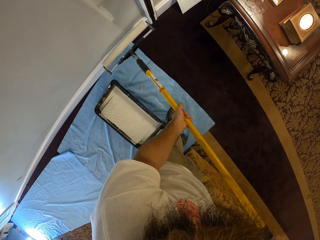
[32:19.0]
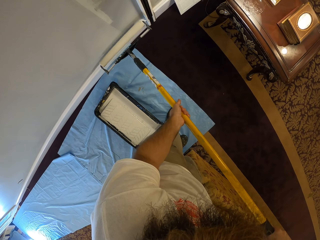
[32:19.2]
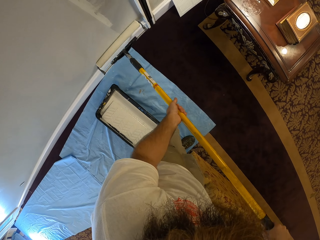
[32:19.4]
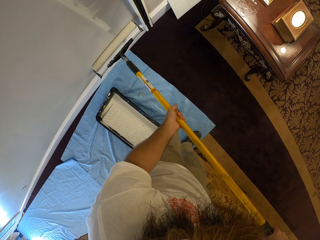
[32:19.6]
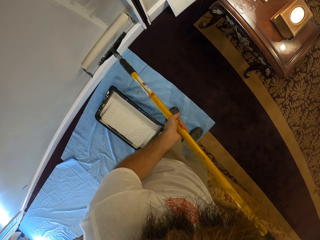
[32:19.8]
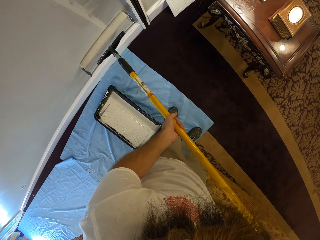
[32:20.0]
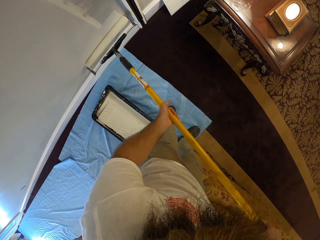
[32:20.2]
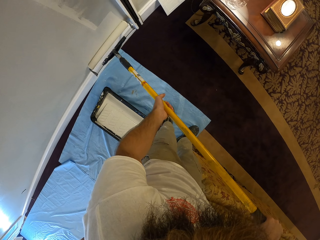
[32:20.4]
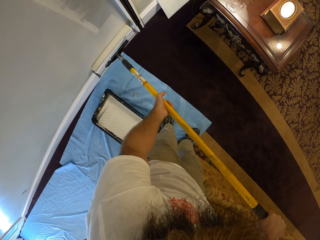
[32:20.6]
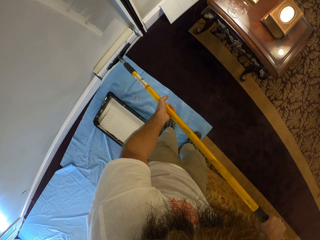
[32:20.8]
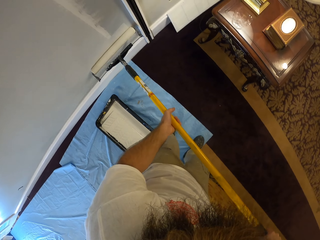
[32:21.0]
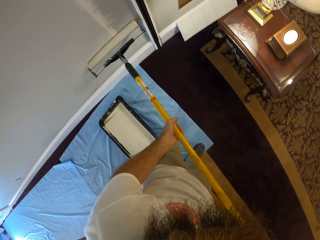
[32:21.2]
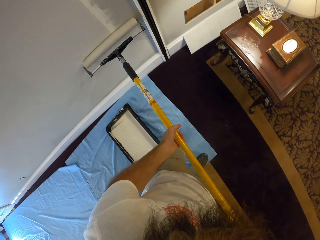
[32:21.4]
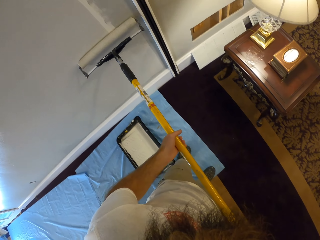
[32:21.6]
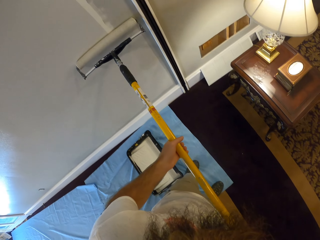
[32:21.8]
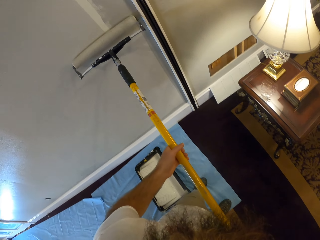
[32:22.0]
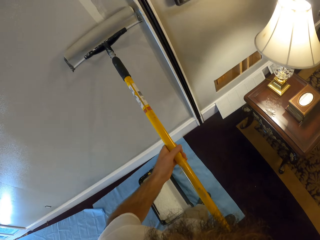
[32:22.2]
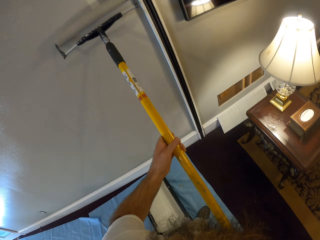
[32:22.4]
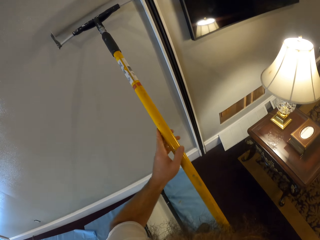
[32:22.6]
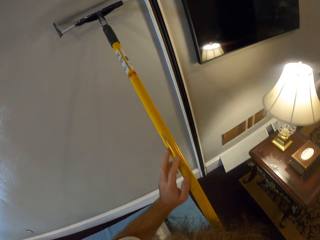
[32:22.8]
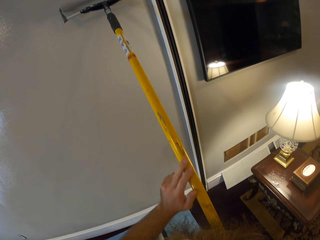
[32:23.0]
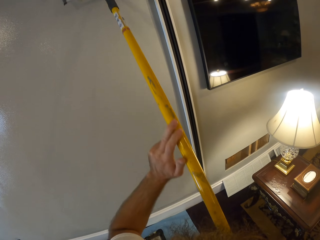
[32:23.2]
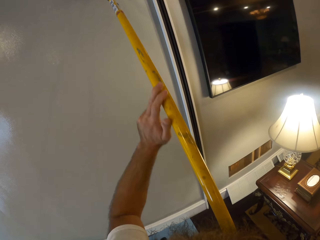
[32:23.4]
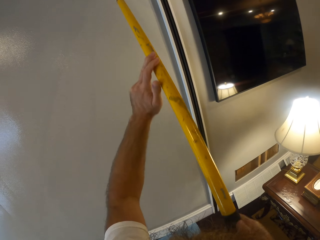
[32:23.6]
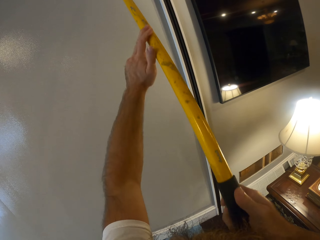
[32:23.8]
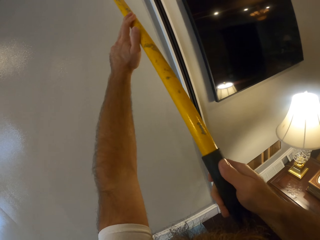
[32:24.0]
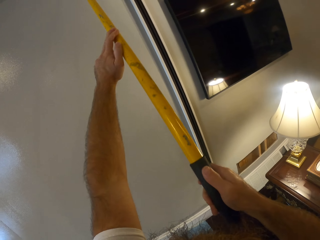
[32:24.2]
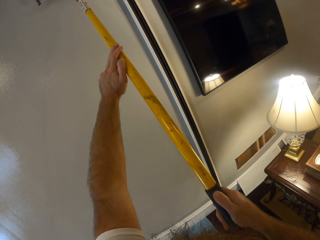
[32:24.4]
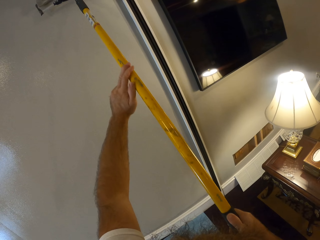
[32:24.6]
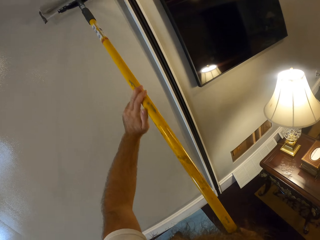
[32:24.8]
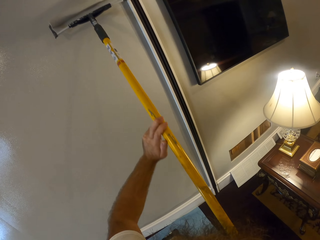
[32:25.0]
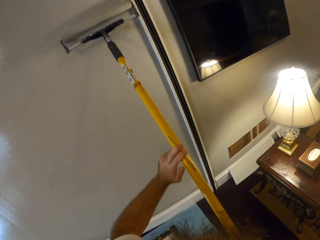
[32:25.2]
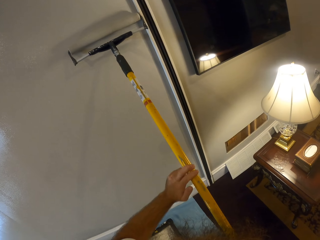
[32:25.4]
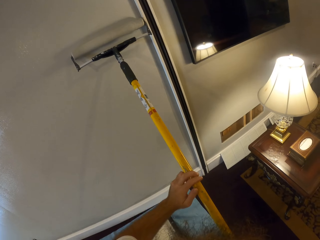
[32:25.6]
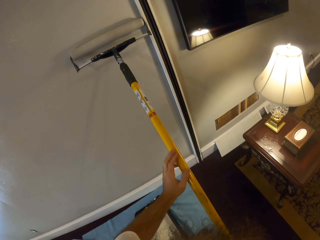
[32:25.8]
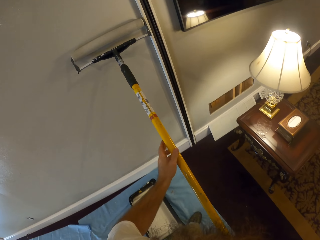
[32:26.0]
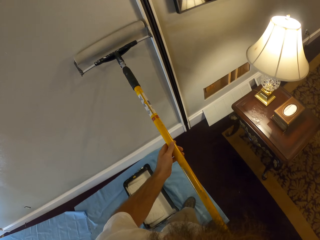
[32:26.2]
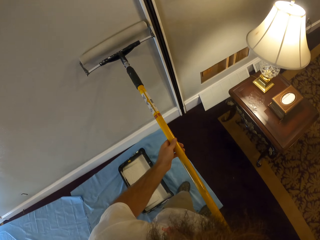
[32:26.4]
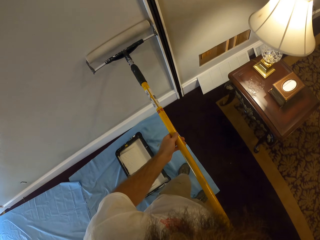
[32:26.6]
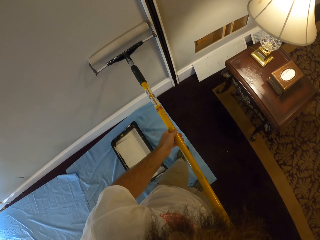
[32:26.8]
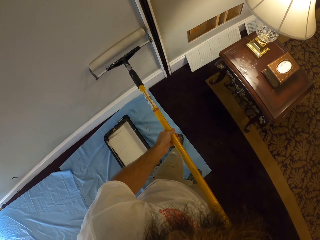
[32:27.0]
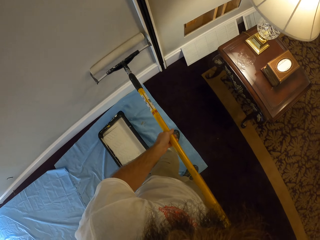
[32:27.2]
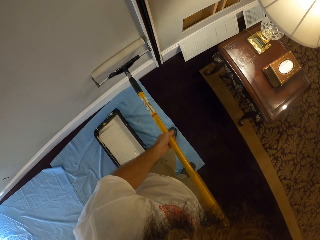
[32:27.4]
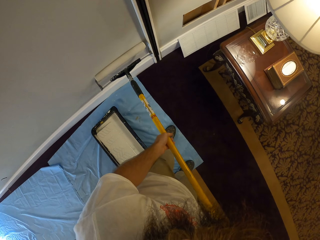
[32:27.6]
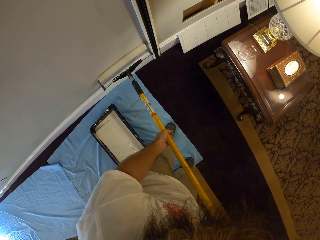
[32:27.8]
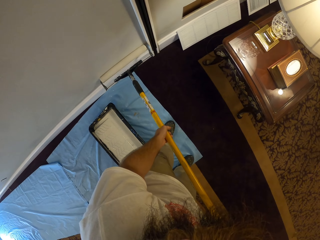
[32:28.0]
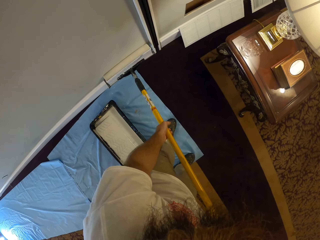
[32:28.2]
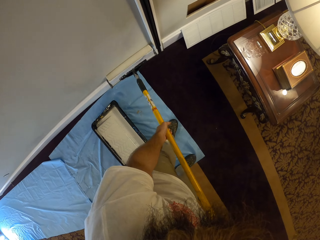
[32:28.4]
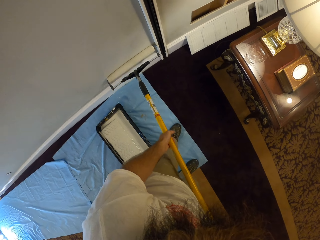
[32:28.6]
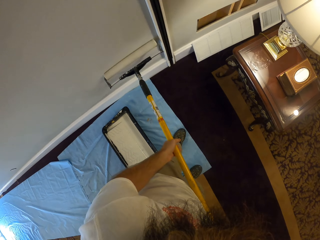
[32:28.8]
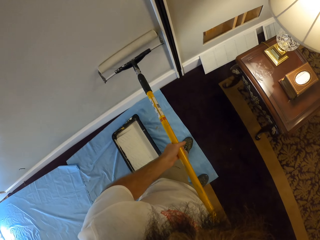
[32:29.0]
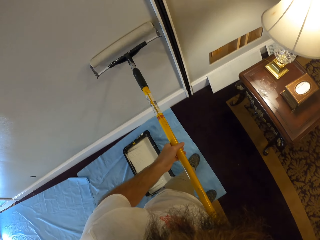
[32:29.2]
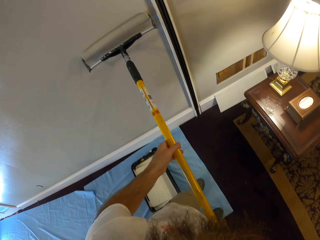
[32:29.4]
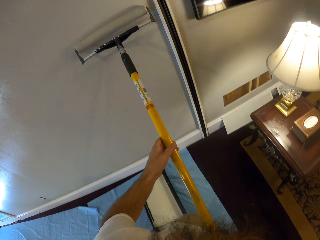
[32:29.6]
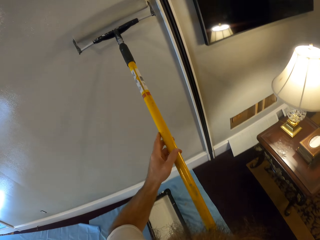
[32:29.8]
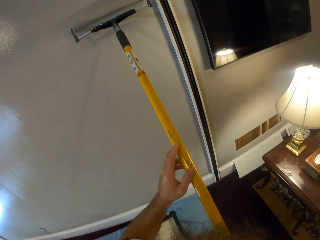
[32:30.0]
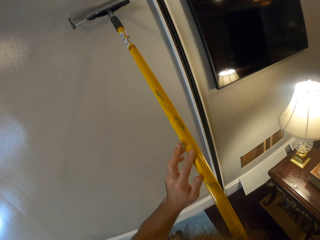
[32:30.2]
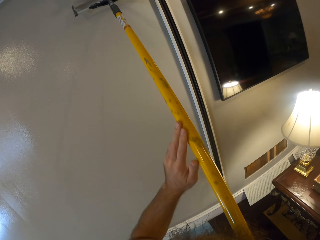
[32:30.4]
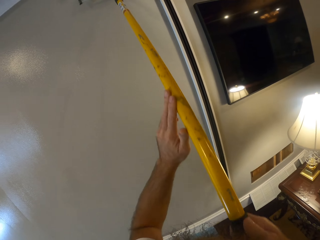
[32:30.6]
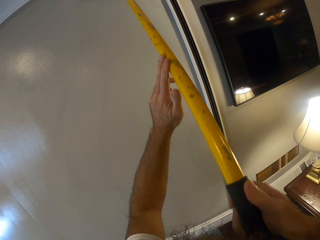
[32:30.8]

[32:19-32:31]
The camera wearer rolls the roller on the wall.

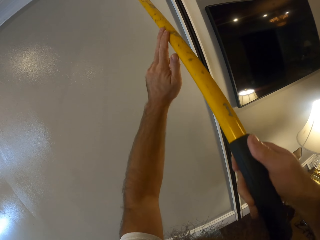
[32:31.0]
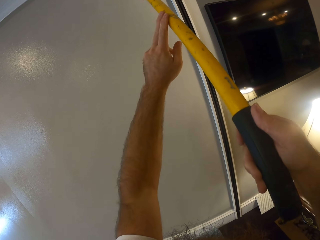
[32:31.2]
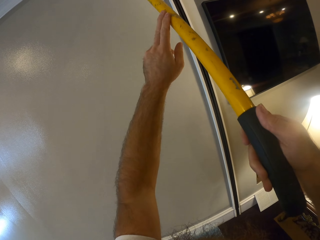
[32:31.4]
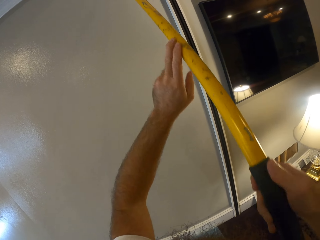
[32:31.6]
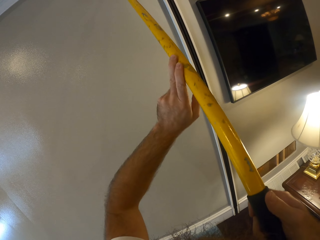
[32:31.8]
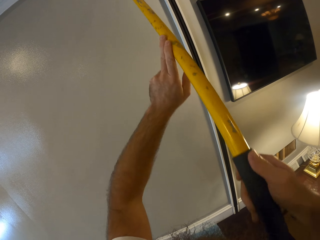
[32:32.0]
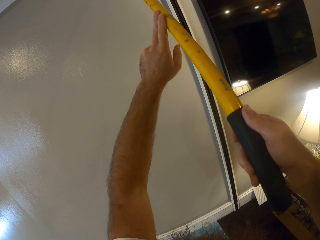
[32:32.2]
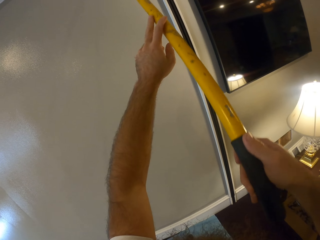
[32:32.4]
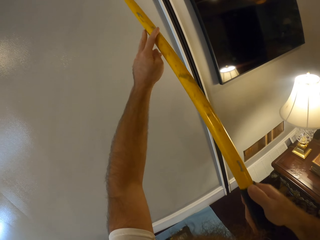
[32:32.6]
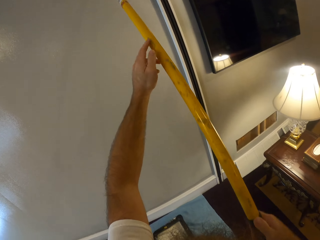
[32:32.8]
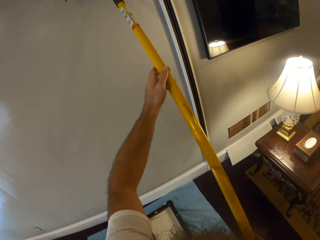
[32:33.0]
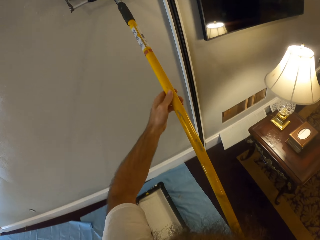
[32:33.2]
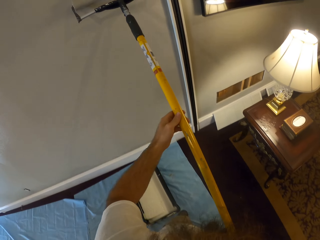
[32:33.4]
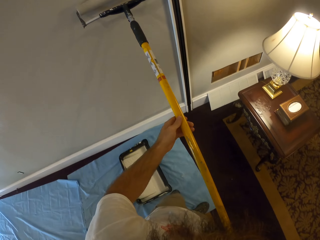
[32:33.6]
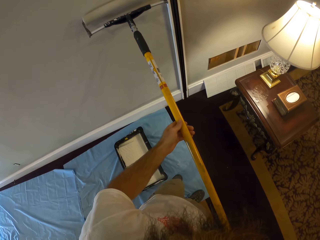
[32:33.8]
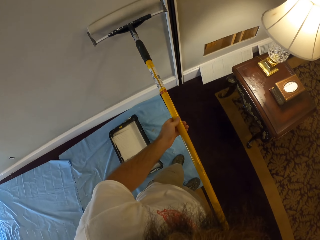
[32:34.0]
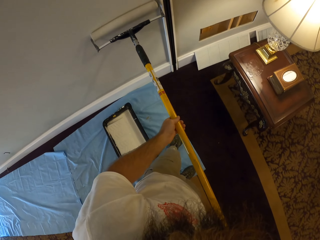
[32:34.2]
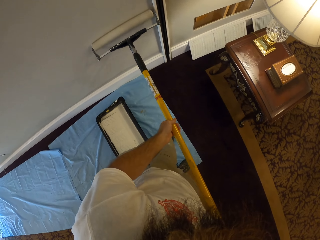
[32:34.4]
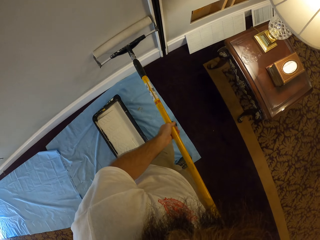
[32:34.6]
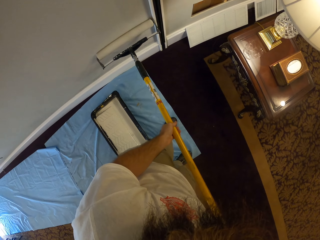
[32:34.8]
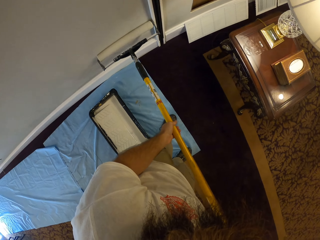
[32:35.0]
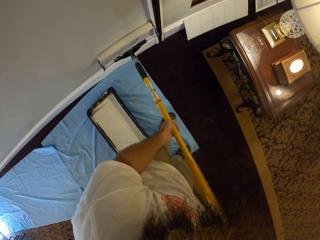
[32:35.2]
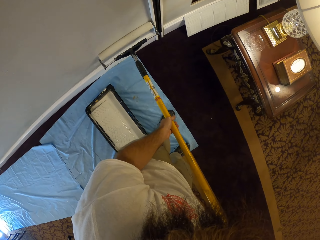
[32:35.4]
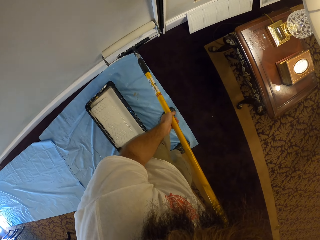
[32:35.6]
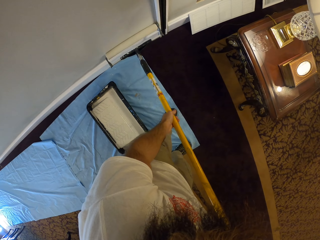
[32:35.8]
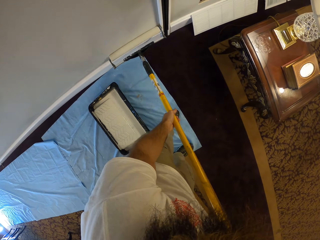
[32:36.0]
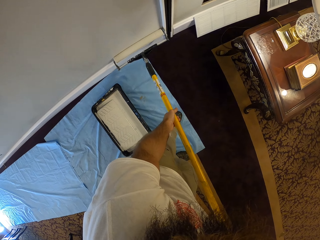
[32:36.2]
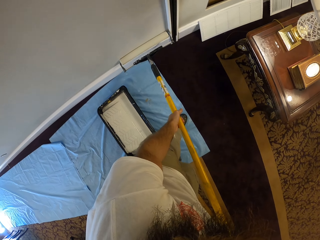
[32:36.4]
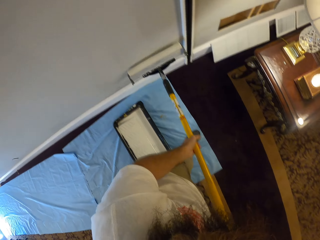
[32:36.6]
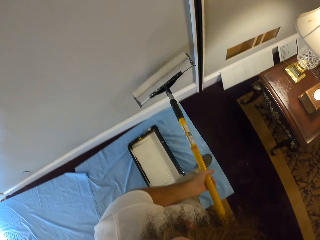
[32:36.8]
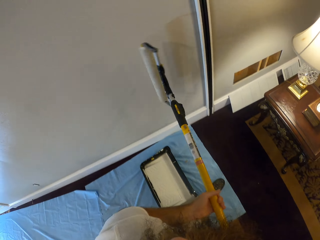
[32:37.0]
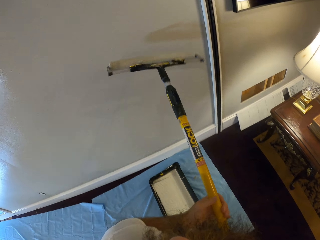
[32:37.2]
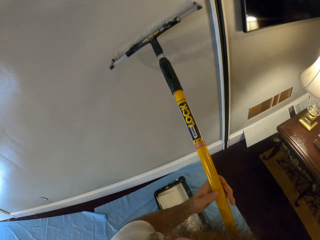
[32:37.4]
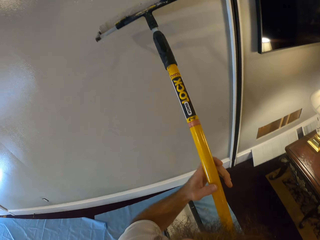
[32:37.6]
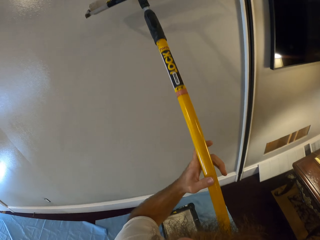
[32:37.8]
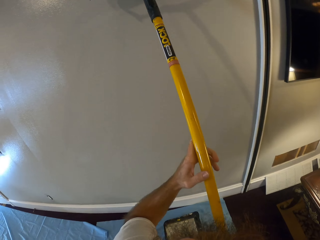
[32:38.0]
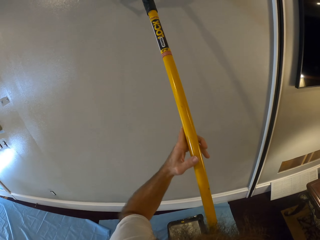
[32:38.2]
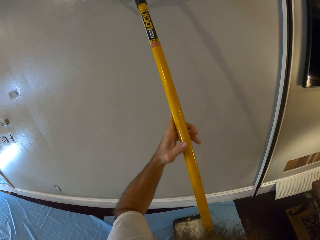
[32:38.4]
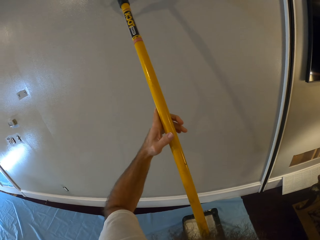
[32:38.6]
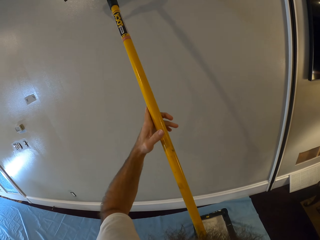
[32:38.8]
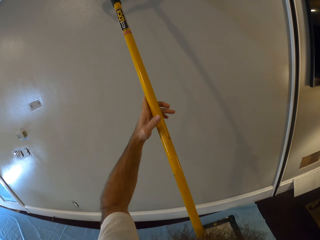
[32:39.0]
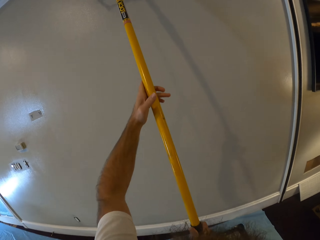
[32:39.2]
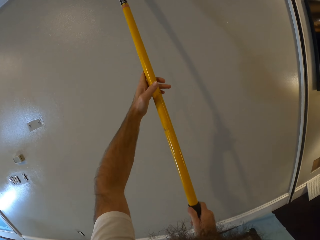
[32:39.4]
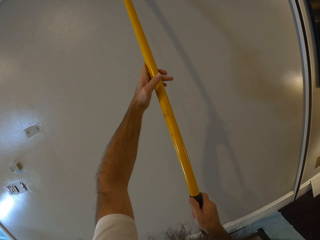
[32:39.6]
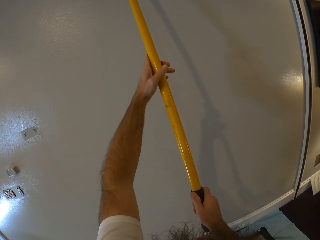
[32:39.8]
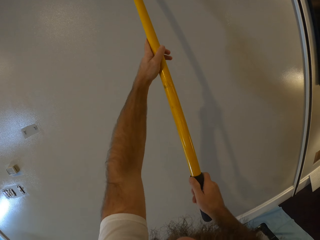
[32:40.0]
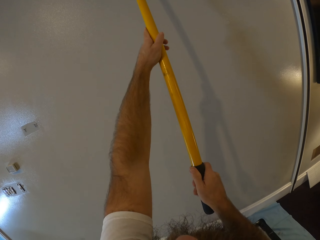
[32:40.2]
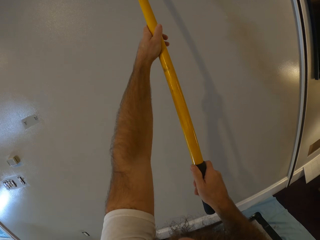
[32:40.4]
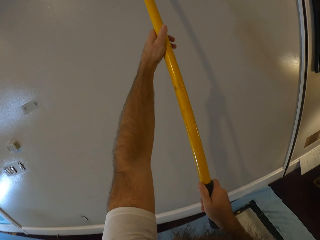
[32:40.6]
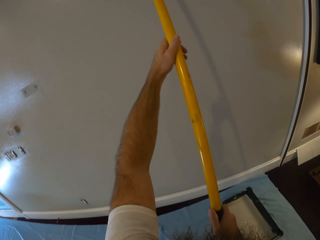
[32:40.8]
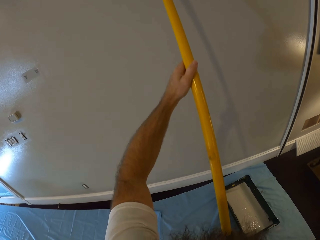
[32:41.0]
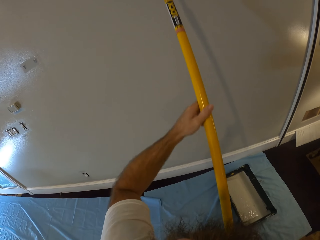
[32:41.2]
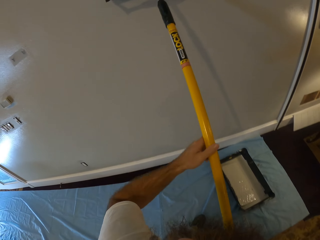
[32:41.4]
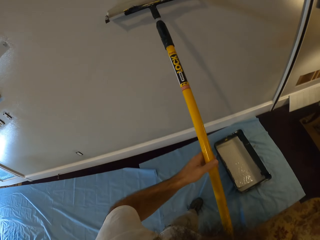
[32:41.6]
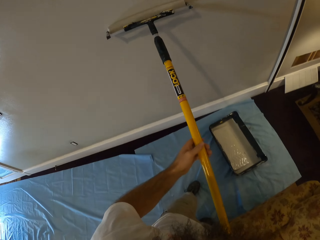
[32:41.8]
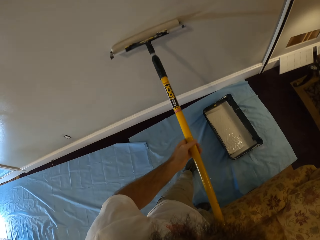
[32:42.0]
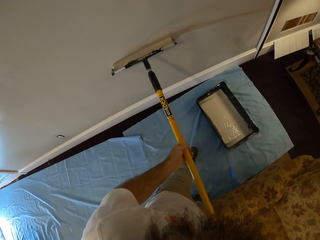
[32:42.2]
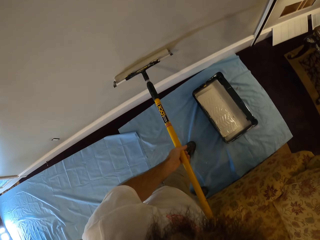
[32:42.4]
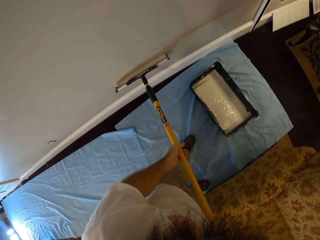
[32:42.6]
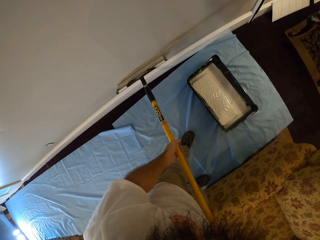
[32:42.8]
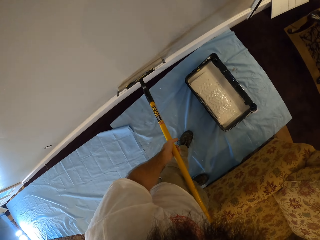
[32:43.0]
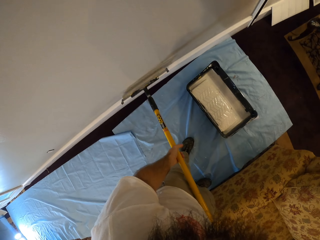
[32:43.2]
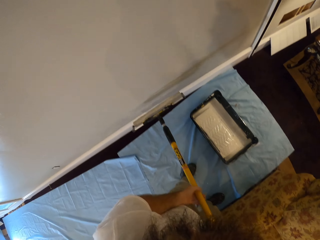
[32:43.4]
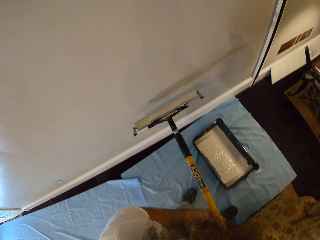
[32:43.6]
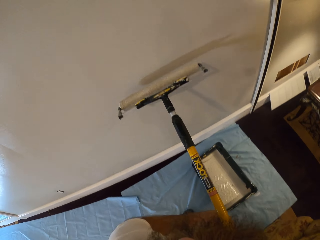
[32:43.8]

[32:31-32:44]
The camera wearer turns the roller. They roll the roller on the wall.
